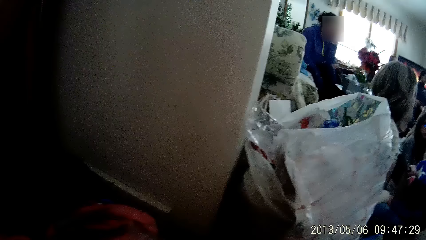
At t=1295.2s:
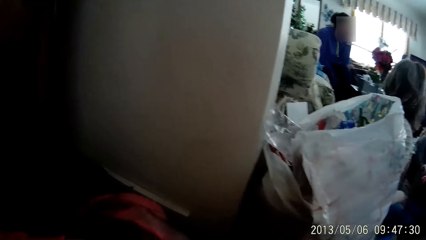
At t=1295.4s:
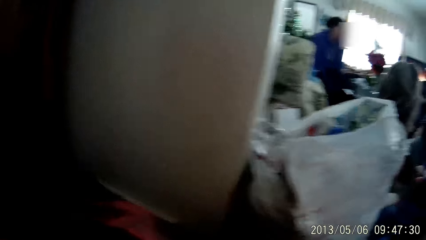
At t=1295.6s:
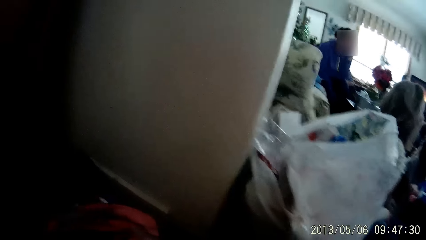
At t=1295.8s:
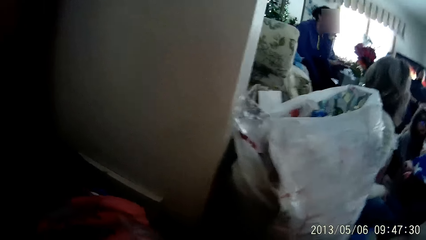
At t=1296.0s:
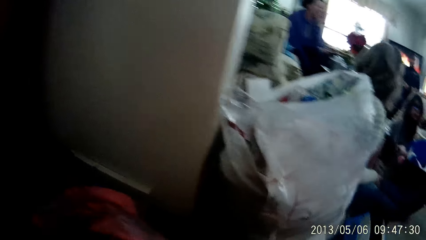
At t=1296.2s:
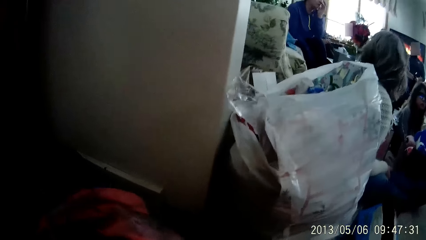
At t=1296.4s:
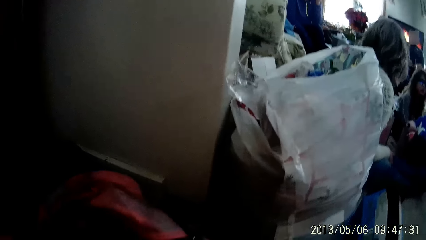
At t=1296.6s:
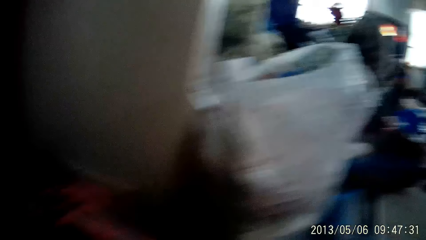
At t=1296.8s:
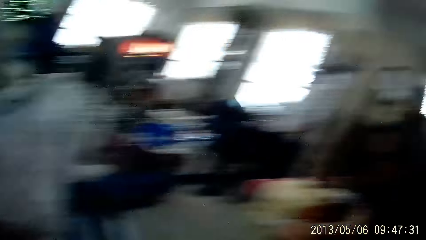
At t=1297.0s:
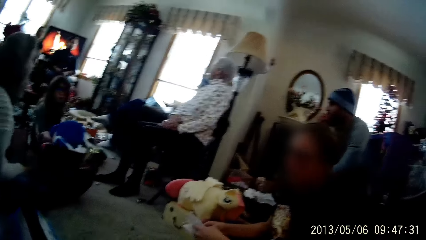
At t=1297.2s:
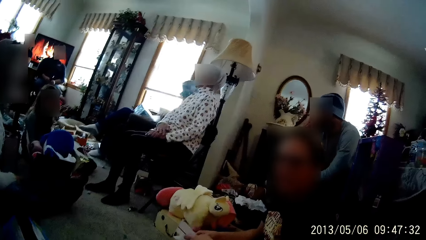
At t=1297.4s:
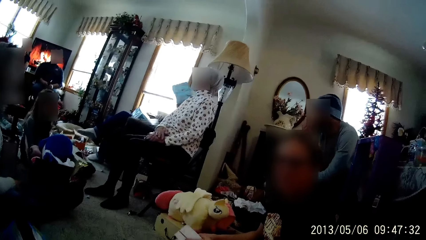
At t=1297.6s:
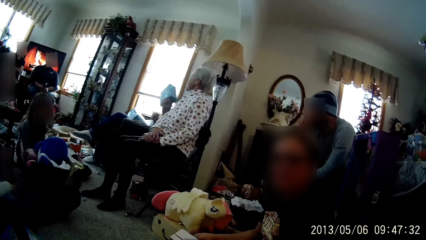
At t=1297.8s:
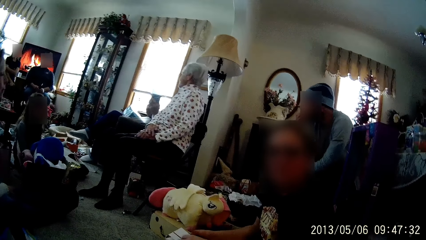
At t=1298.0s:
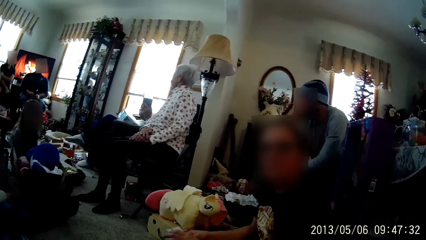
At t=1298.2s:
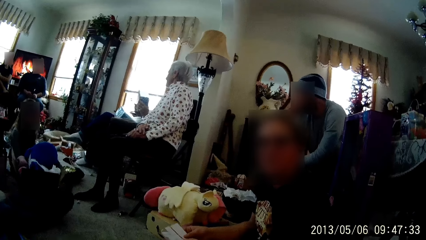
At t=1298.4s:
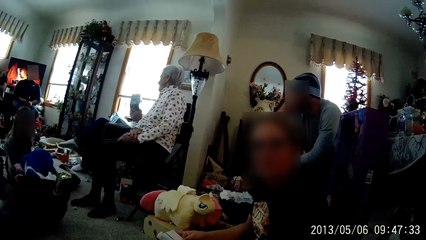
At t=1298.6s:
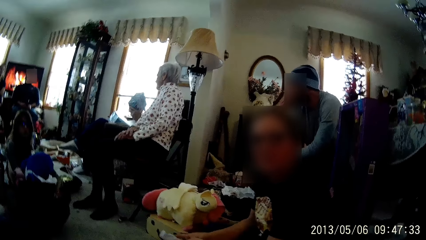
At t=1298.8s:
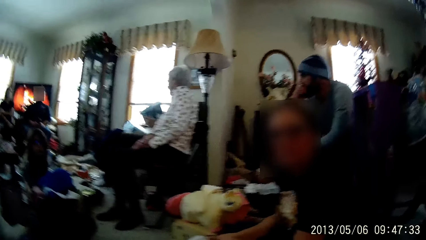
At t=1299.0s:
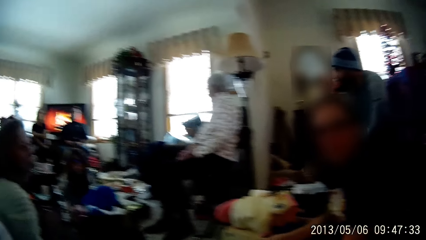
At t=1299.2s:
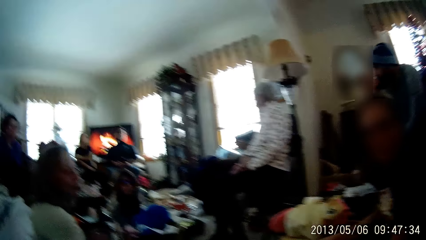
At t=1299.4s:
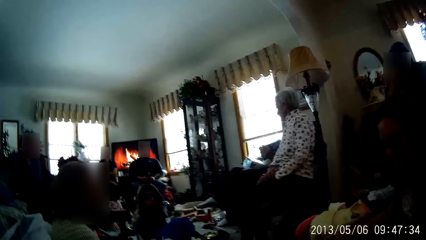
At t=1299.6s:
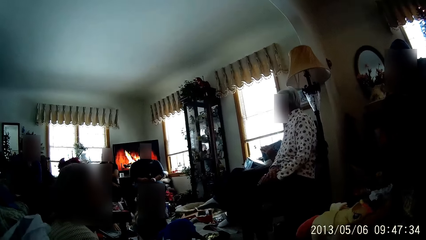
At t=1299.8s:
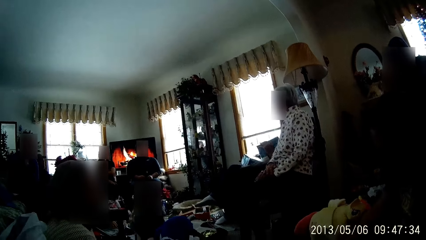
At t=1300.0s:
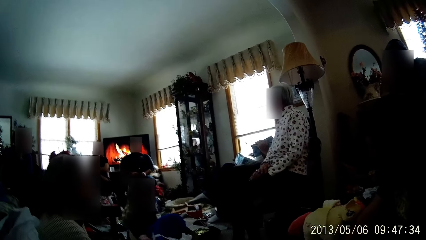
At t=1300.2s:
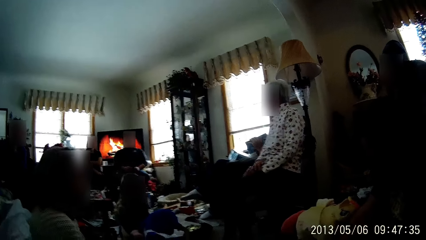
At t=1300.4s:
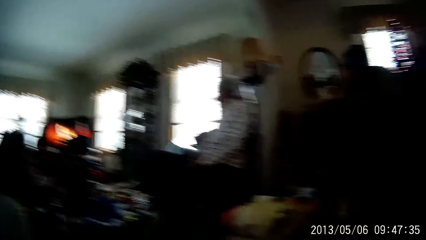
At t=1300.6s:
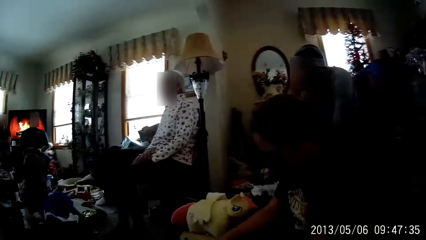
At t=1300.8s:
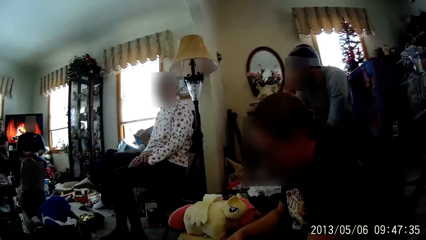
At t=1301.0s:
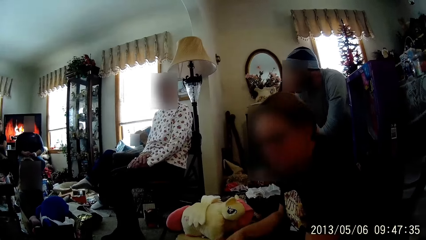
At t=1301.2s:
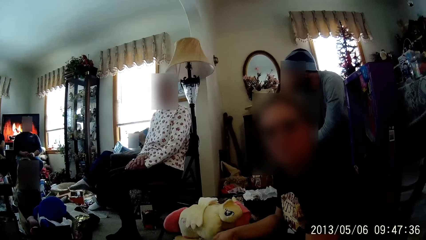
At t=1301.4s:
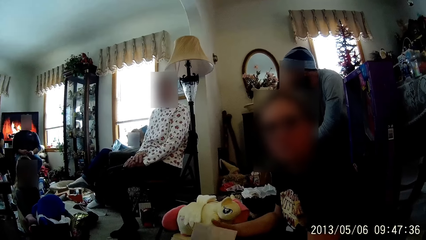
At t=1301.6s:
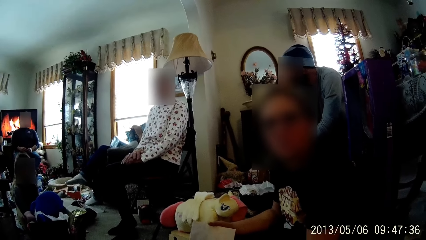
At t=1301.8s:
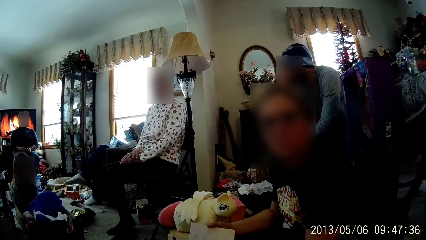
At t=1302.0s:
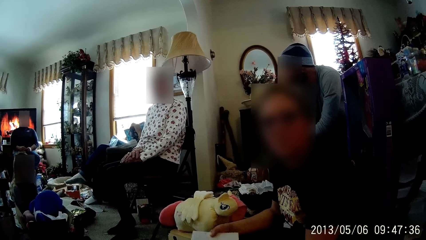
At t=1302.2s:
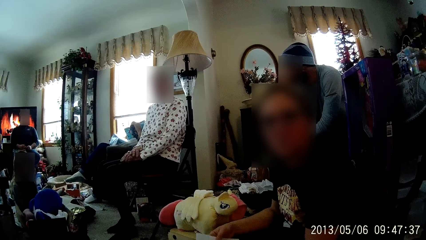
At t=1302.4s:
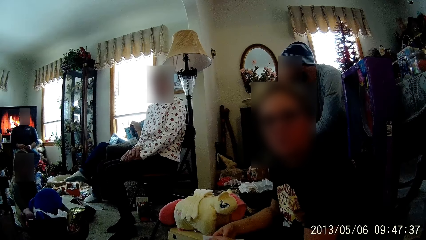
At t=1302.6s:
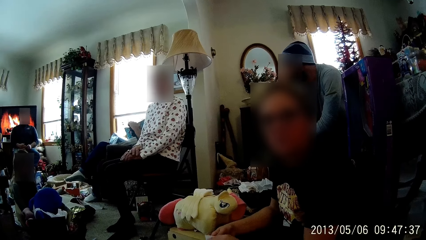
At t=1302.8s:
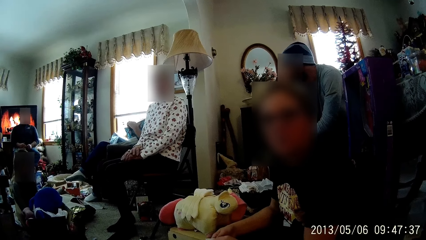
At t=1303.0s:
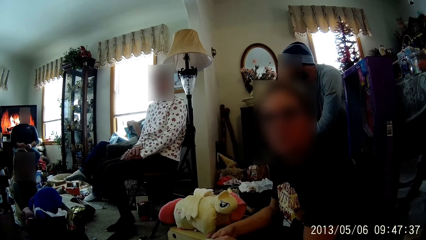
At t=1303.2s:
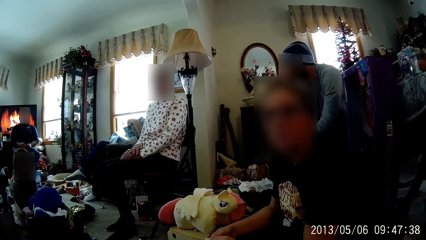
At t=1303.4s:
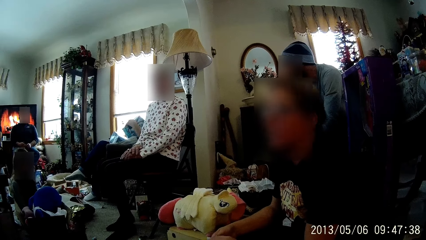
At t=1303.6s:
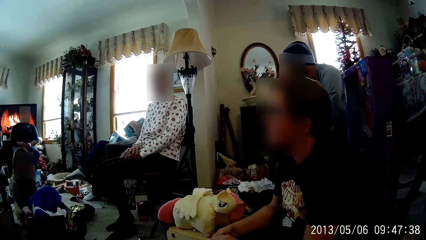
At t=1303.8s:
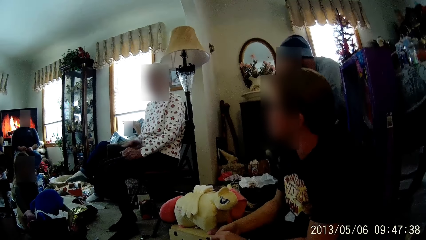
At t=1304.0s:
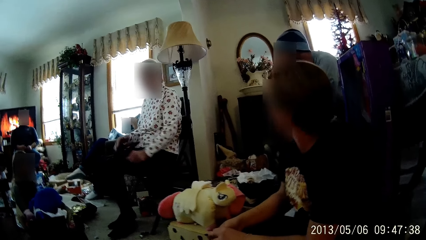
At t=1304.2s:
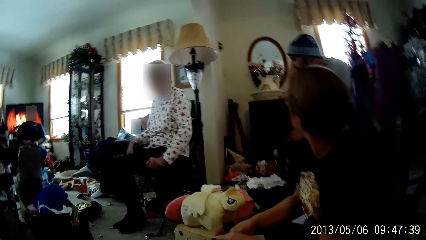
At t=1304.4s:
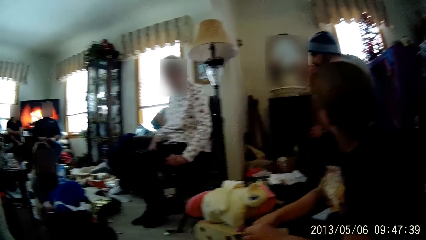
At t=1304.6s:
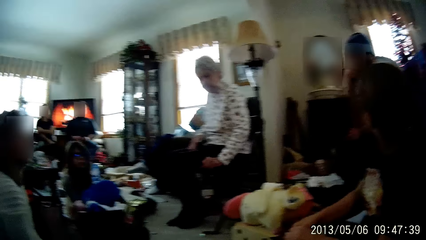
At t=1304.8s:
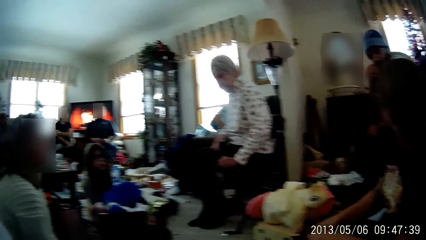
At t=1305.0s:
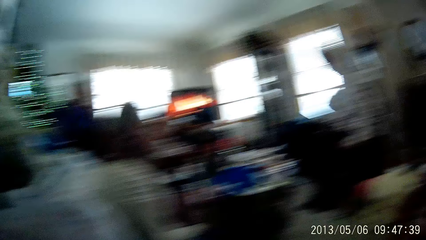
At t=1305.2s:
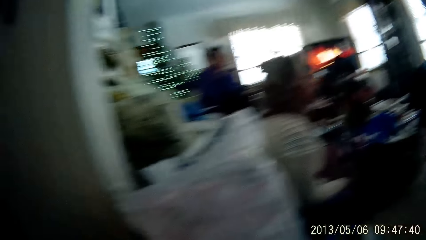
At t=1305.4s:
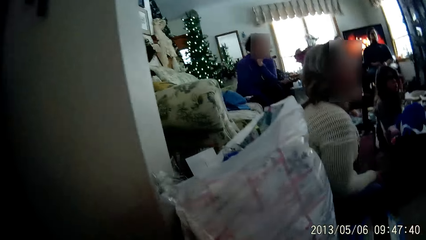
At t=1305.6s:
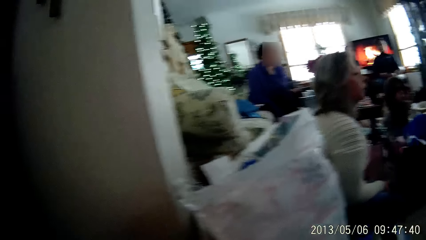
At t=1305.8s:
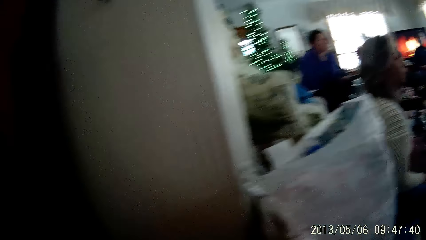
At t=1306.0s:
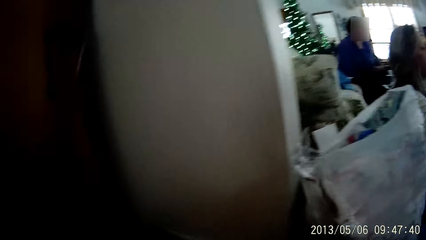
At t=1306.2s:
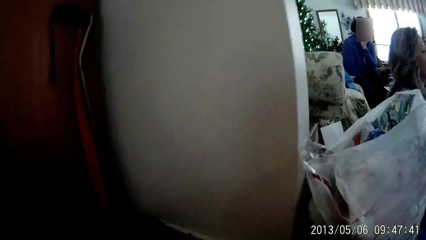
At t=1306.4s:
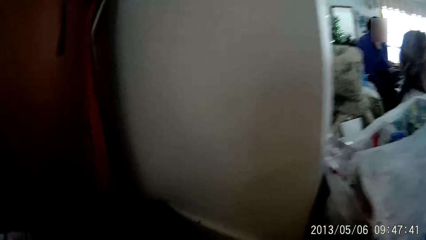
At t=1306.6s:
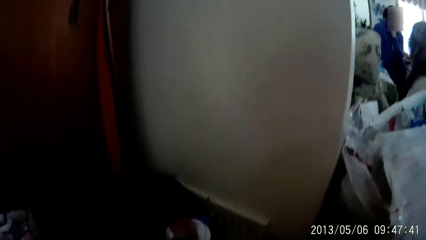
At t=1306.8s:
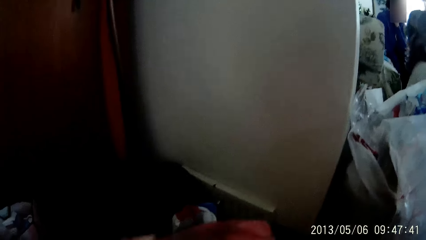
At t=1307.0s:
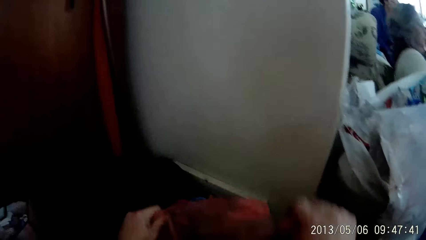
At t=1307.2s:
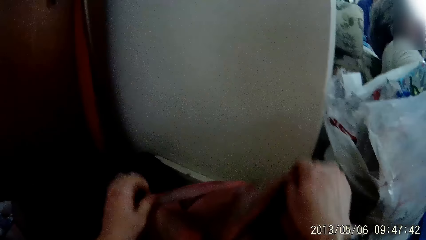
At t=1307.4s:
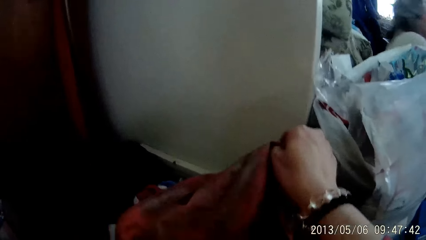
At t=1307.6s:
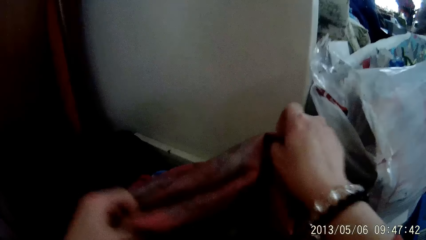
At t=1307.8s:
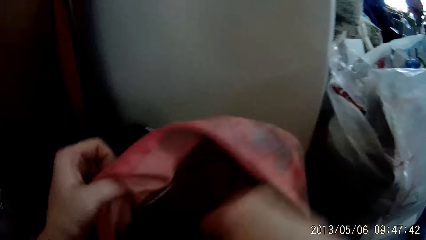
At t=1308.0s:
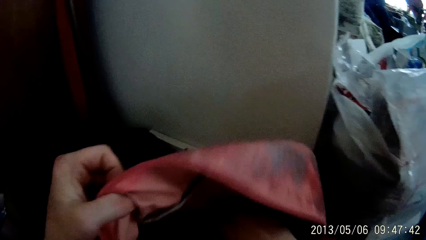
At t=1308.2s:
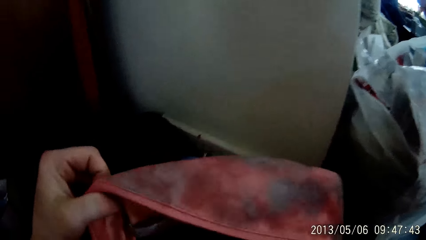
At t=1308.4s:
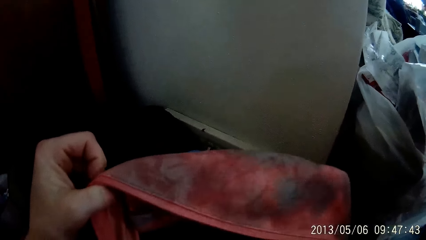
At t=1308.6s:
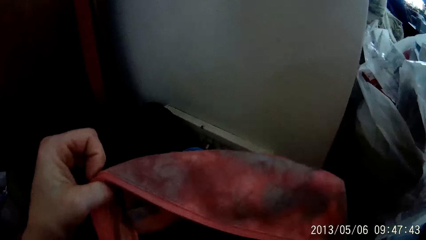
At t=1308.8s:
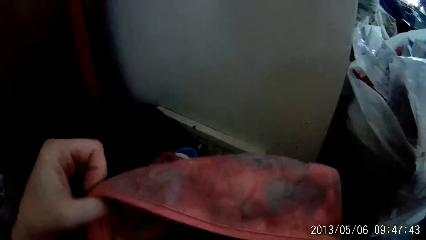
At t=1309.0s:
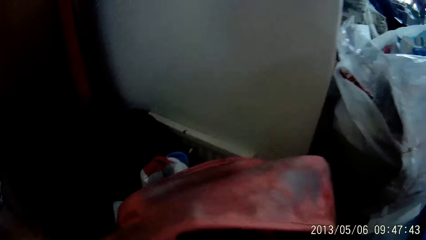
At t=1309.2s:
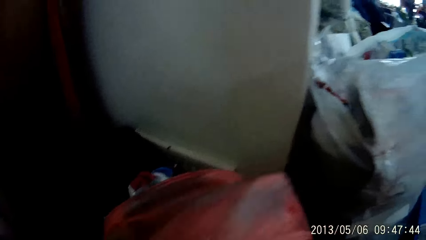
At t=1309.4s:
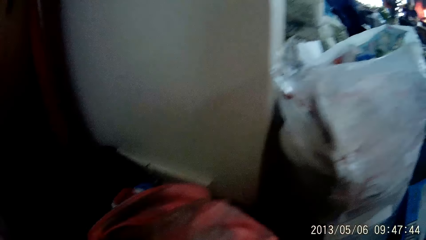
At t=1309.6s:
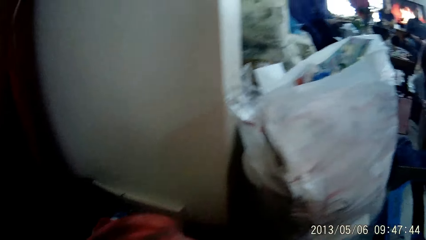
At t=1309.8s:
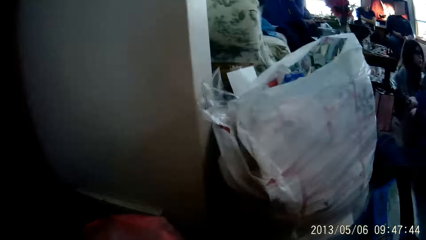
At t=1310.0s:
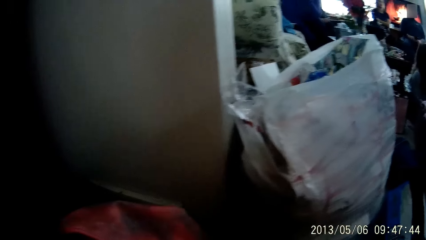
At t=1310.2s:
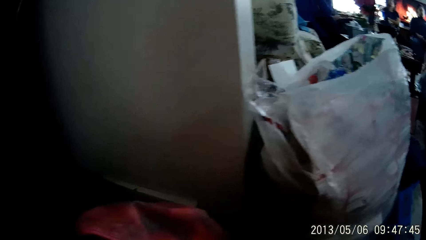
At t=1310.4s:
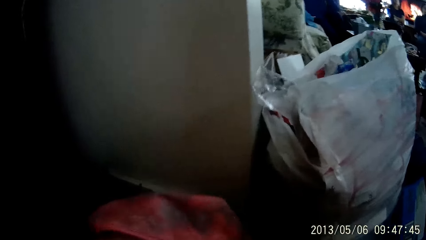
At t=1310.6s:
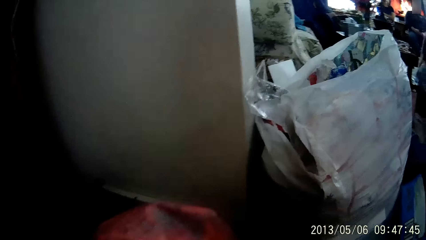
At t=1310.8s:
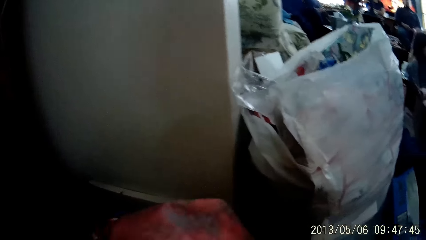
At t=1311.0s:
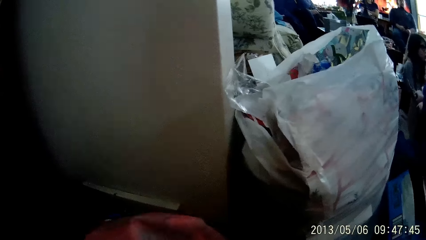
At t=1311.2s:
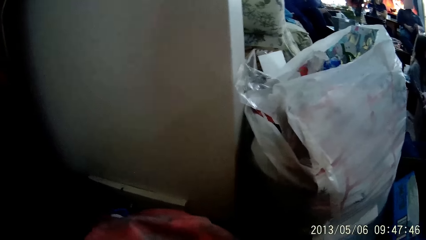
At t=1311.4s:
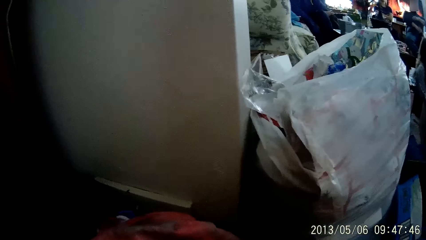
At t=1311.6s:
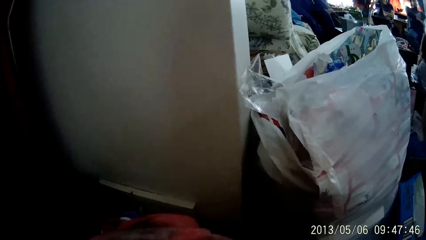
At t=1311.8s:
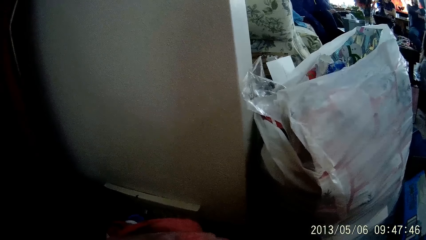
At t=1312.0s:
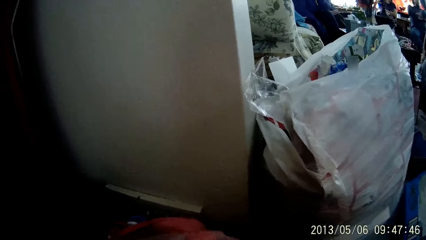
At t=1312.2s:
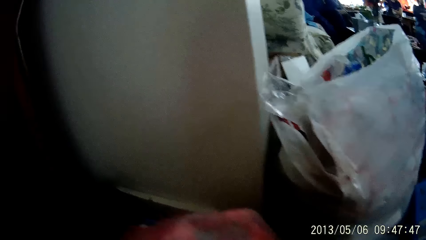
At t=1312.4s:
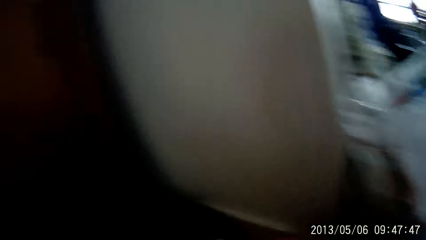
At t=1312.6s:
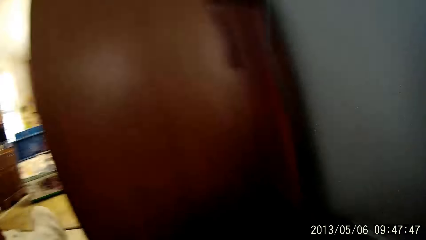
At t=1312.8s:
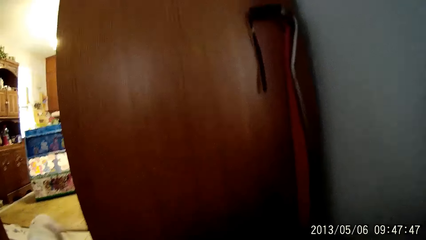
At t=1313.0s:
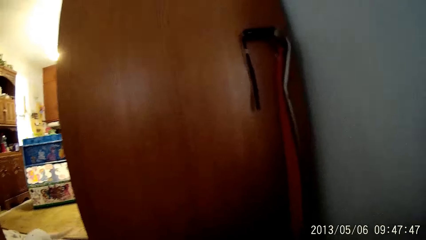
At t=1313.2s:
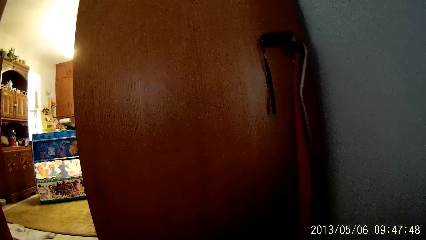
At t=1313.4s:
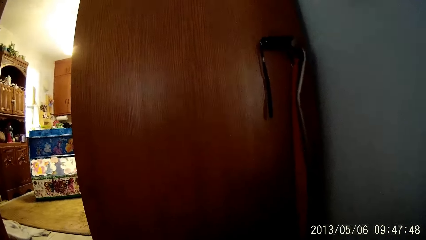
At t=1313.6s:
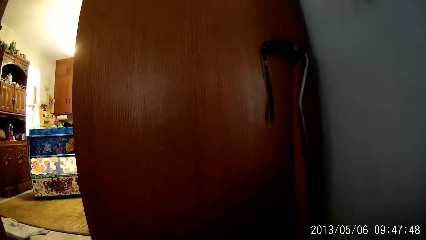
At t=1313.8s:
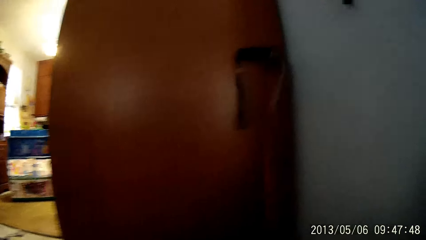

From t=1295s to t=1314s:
The camera wearer puts his hands inside the bag. A person talks to something. The person holds some papers. Another person touches the gift boxes. A third person touches the seat. The camera wearer opens the red bag with both hands. He inserts his hand in the red bag. He searches through the bag using his hands.
